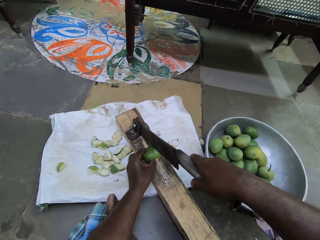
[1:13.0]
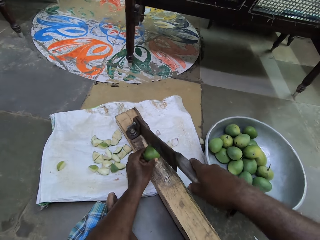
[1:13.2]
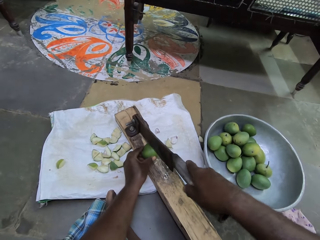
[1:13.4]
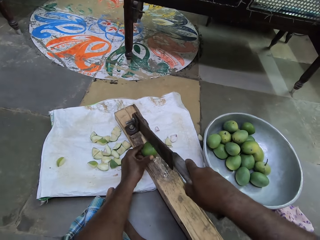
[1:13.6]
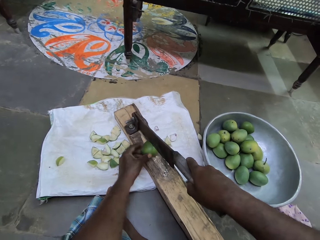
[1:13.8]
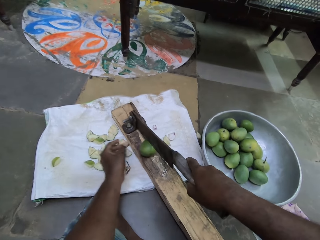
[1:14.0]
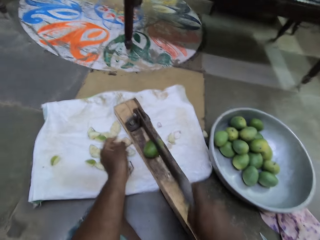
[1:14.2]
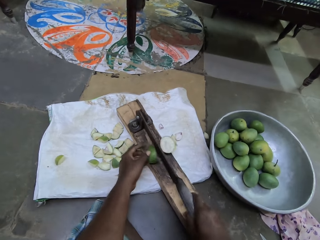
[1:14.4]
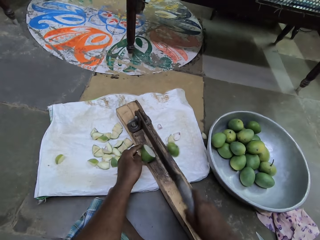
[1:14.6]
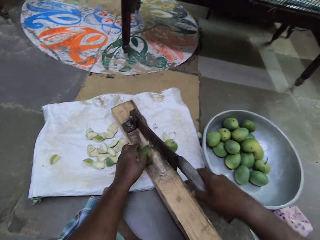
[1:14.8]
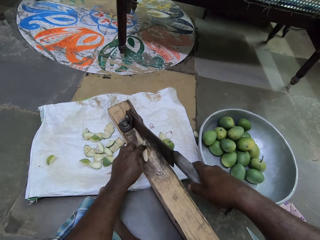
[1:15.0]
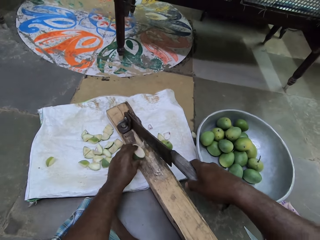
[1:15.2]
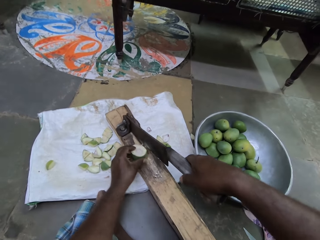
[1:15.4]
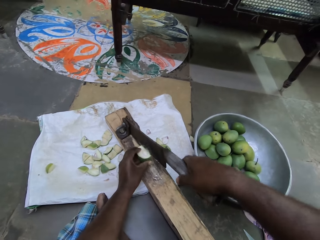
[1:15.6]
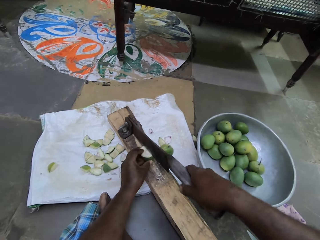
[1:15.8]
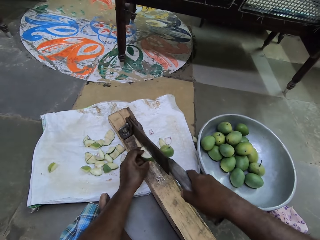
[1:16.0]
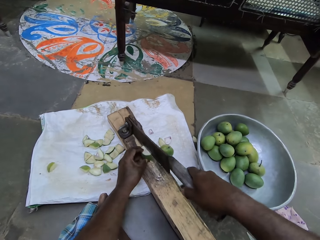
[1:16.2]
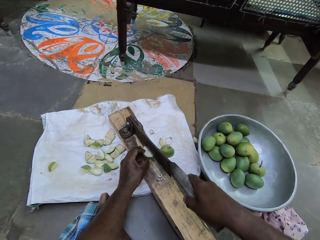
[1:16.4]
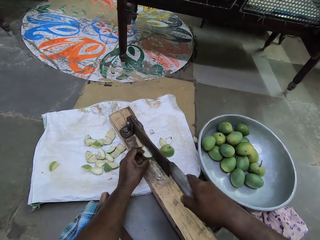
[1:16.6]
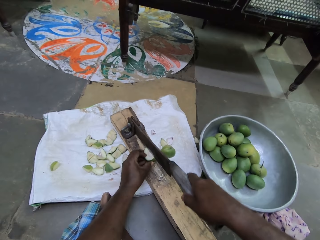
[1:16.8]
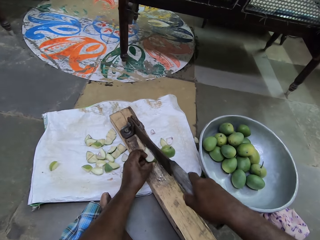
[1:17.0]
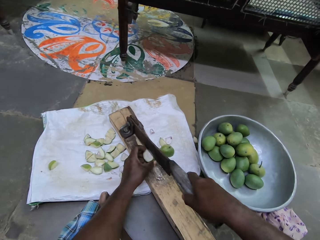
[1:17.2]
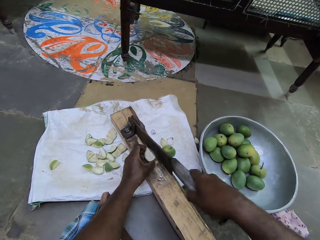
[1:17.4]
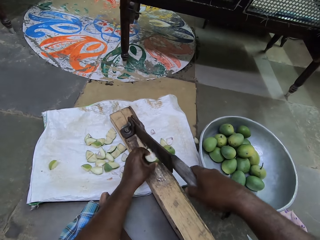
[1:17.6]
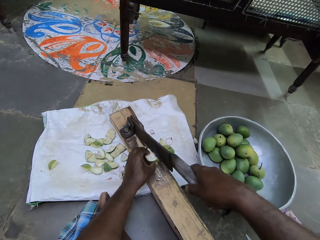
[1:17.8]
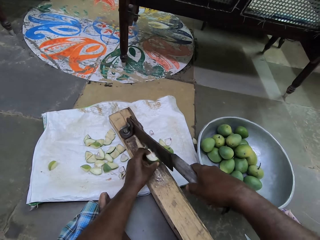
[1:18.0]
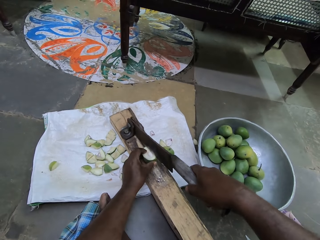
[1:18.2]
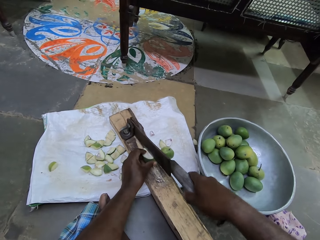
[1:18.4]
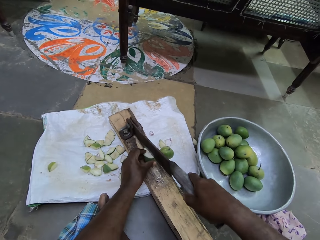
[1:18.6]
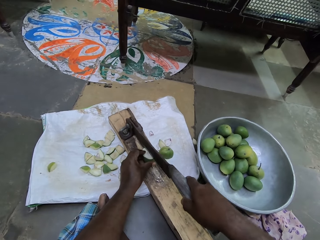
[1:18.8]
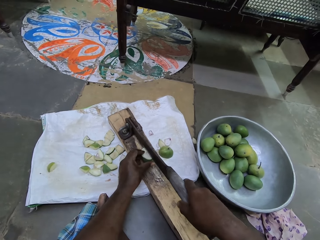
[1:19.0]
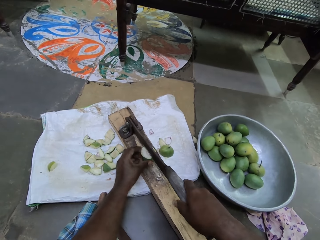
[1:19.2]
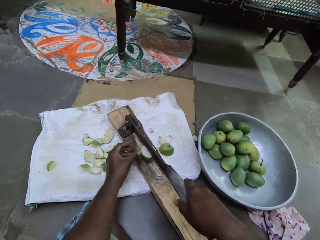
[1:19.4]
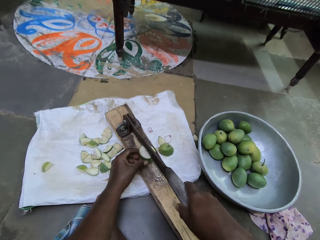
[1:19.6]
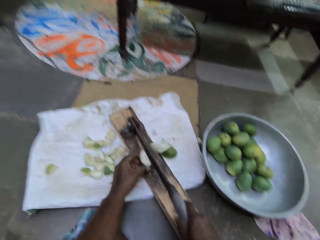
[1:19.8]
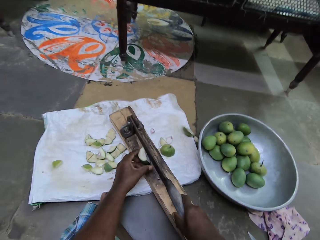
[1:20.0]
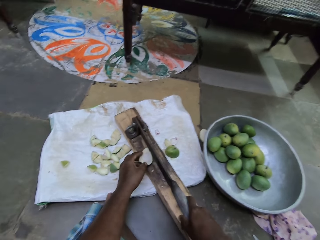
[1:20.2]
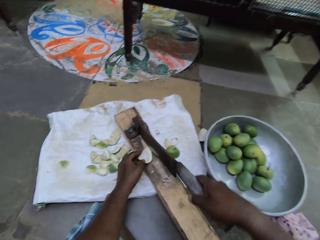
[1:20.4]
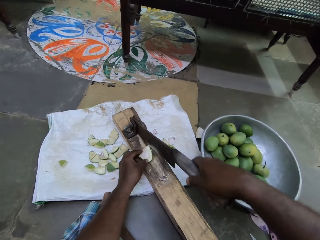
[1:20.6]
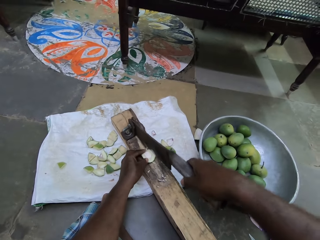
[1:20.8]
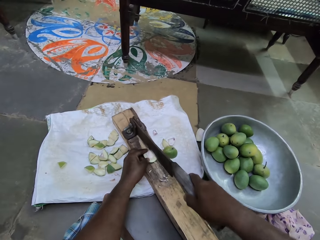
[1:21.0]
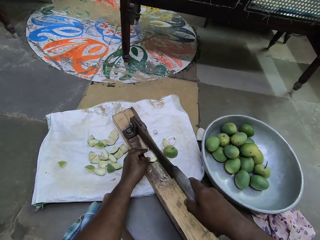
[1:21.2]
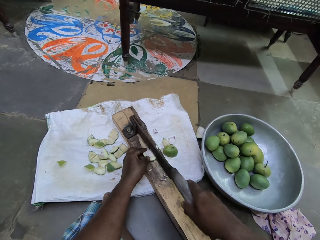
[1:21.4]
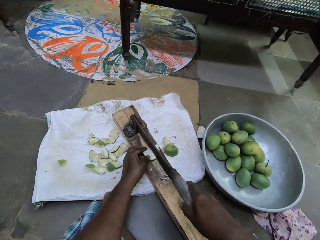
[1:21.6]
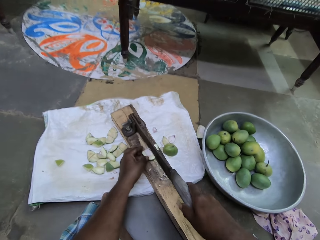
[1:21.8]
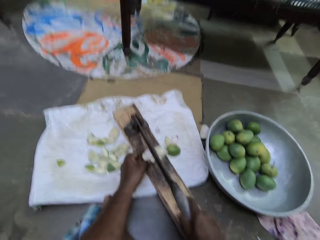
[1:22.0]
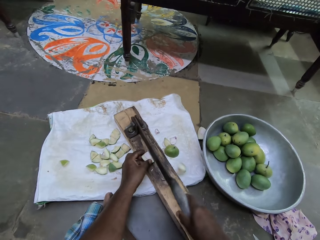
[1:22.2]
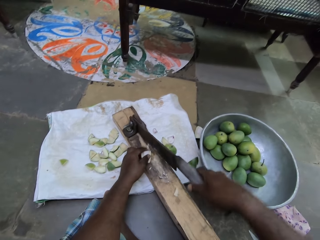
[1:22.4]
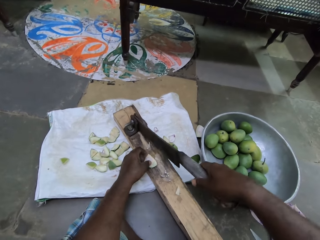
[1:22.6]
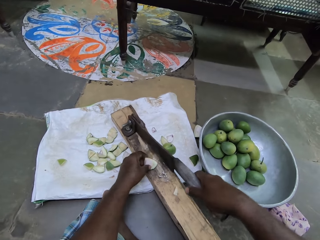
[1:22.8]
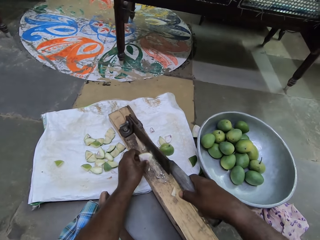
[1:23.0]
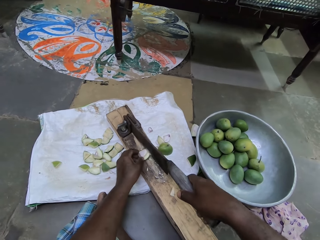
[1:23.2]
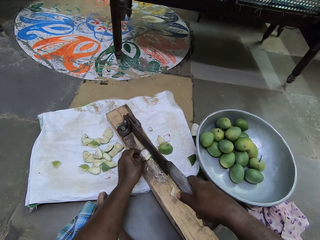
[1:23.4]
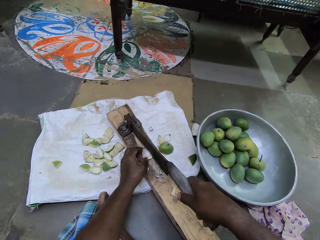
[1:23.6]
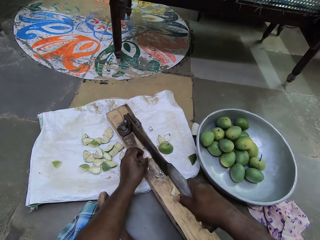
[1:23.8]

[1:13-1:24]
The camera wearer cuts the fruit.

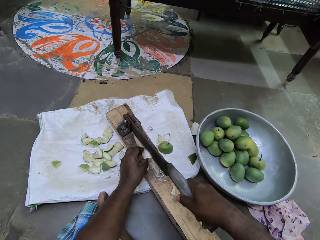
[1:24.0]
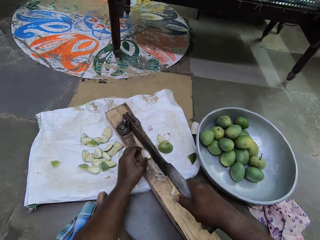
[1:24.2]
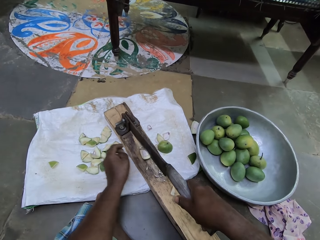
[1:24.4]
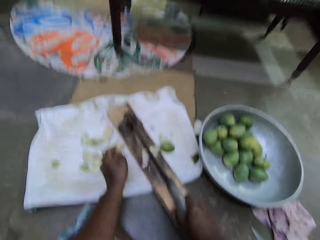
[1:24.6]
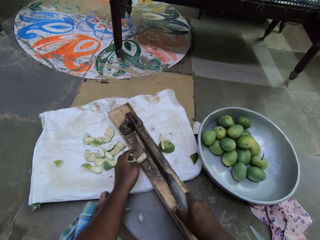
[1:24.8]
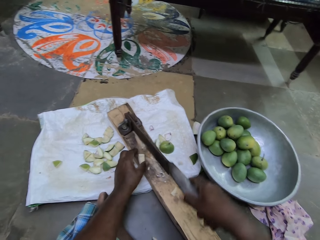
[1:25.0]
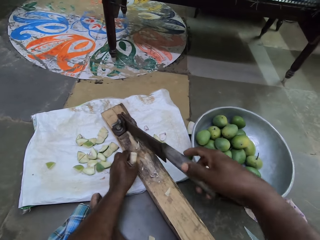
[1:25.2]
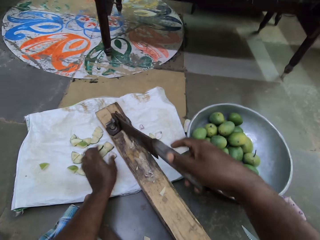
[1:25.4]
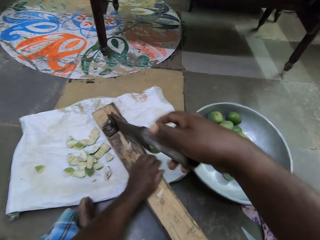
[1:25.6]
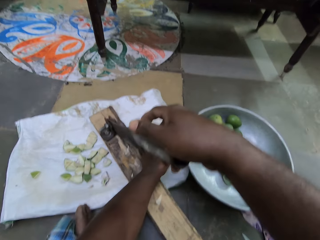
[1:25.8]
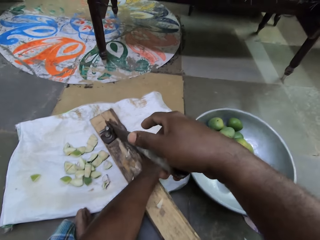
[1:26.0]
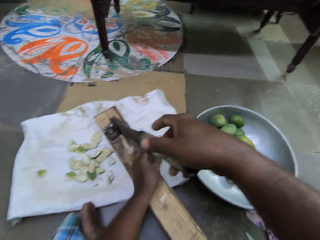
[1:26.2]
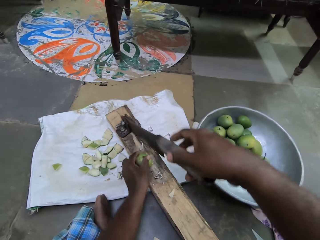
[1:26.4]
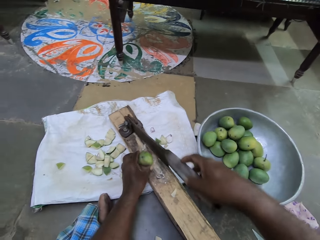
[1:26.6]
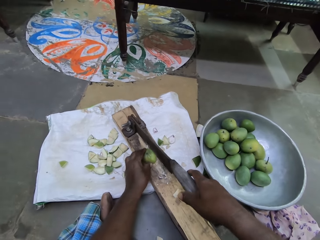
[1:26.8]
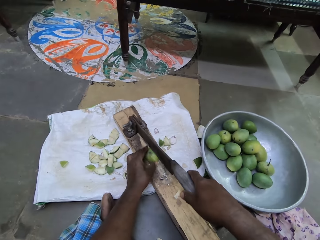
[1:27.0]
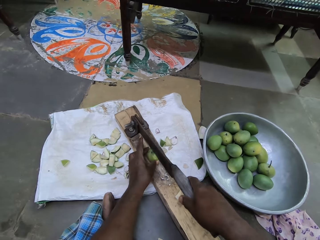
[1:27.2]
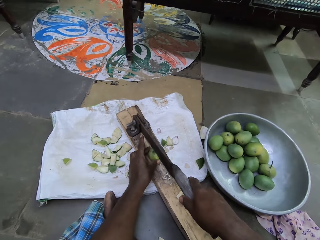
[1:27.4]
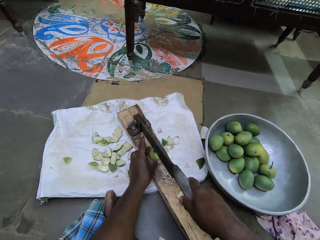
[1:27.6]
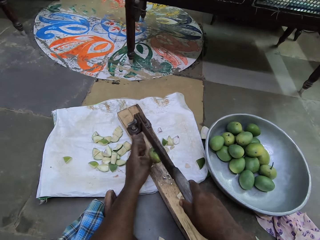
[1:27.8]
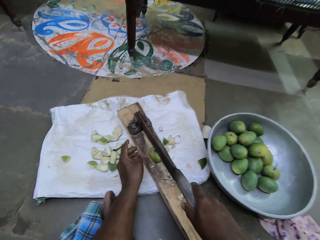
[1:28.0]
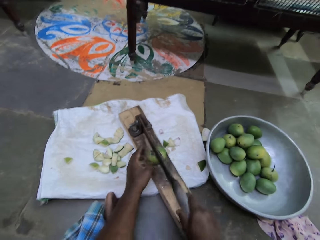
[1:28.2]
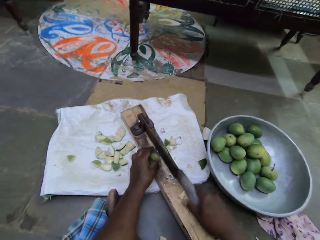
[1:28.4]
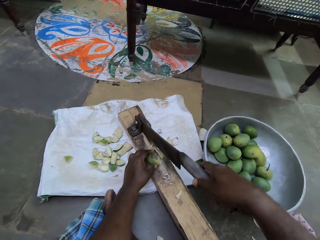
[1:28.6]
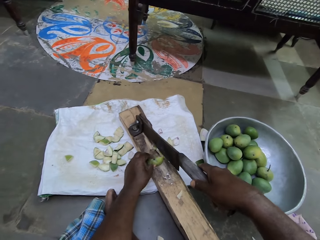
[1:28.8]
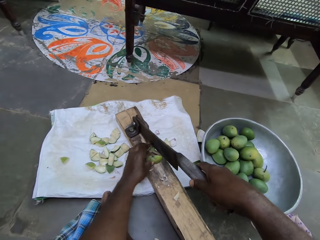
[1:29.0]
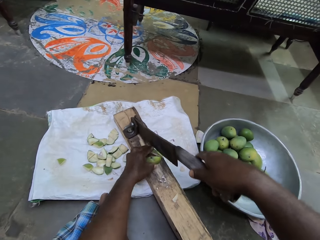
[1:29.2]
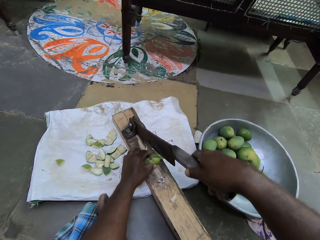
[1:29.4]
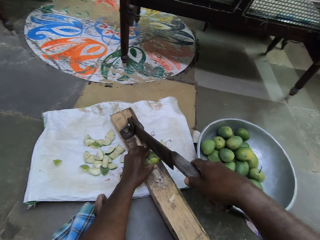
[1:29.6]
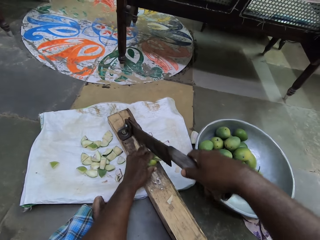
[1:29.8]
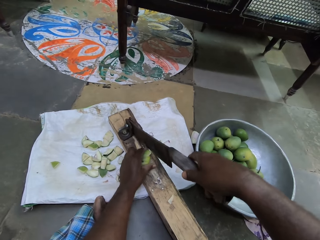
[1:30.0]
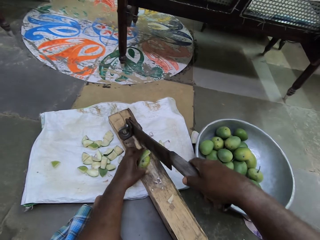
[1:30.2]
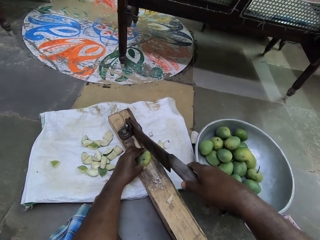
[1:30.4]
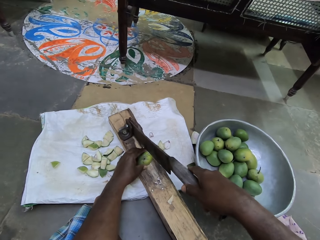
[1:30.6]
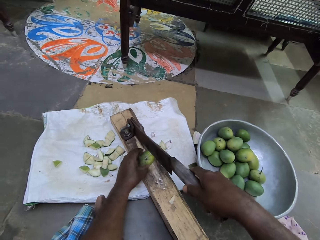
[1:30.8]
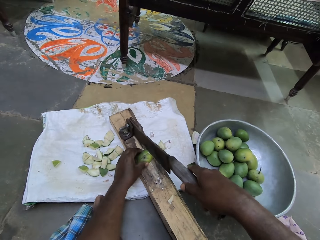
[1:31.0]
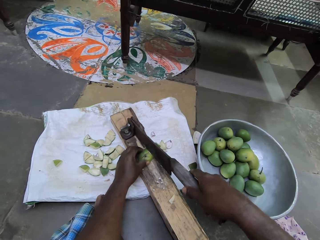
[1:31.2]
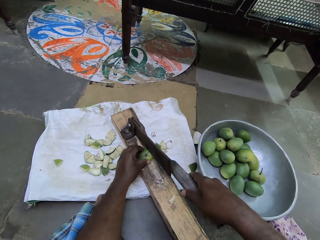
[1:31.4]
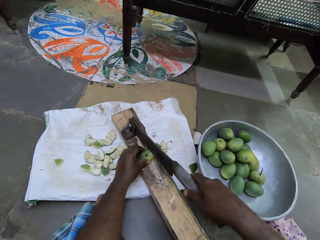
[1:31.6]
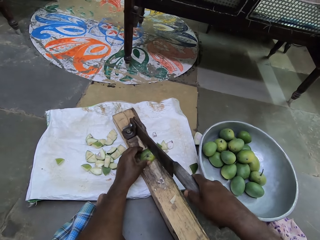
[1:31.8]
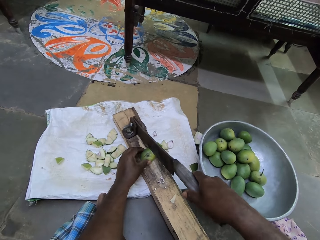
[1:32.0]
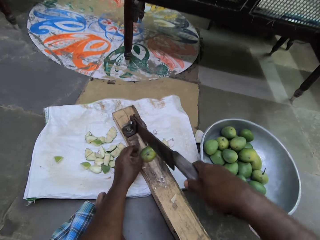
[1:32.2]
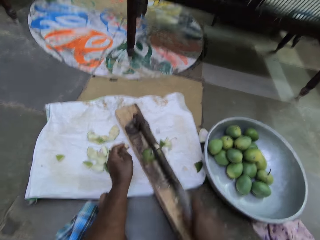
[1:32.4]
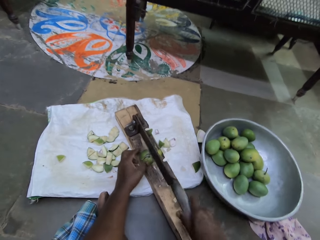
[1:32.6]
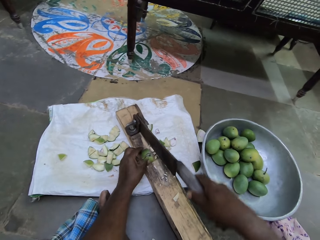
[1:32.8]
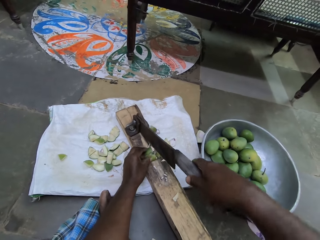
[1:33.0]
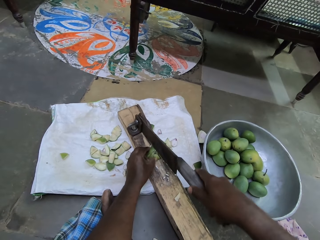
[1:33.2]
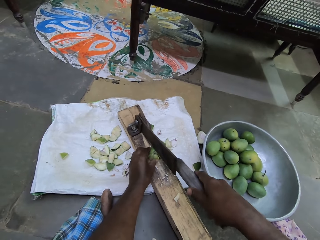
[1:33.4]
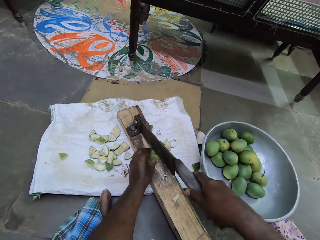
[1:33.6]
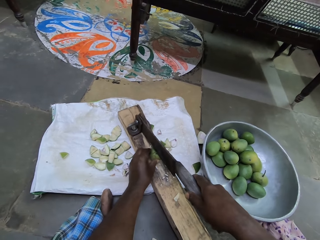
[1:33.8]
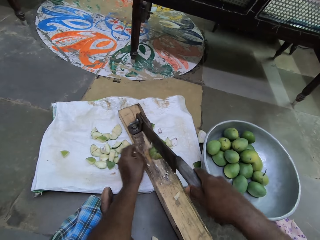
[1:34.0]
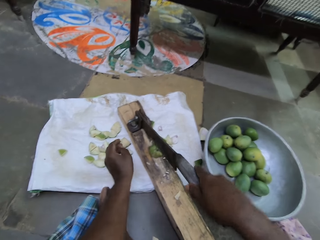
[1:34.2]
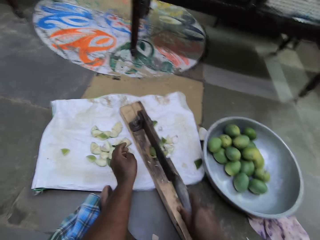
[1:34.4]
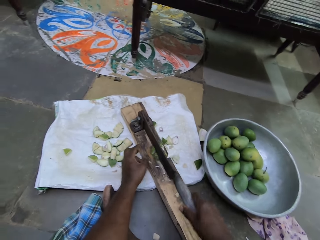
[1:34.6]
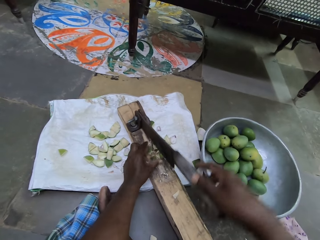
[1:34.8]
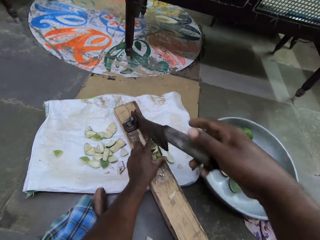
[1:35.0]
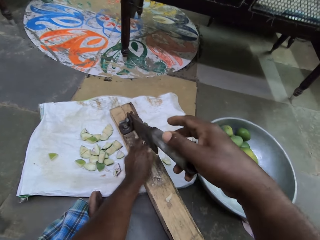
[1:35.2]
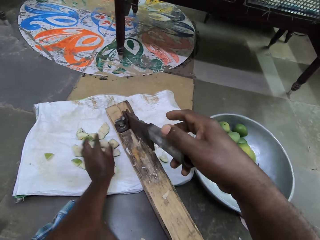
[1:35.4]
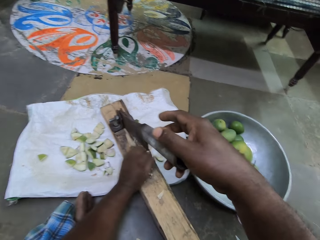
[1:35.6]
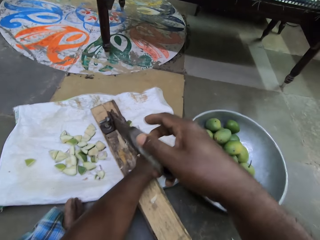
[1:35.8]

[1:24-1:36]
The camera wearer picks a cut mango with his left hand from the sack underneath the laminate floor cutter. He places the cut mango in his left hand on the base of the laminate floor cutter. He cuts the piece of mango with the laminate floor cutter in his right hand.
